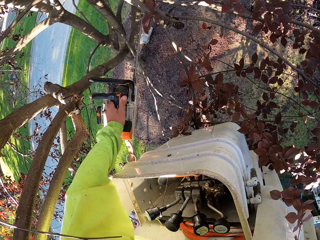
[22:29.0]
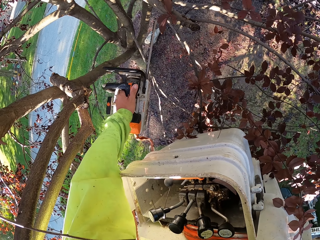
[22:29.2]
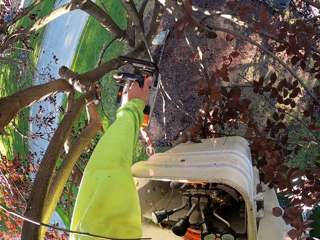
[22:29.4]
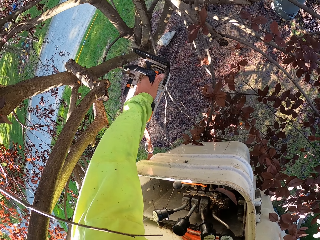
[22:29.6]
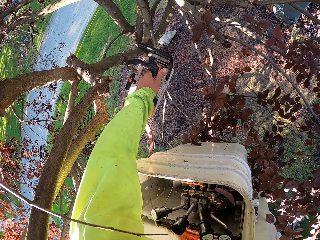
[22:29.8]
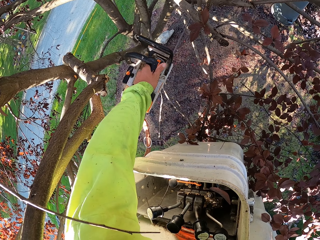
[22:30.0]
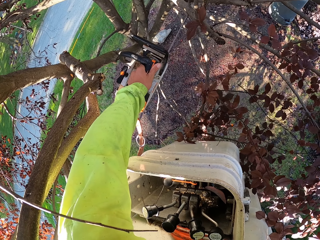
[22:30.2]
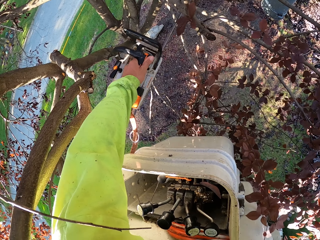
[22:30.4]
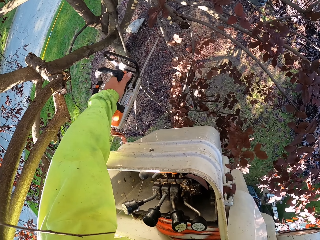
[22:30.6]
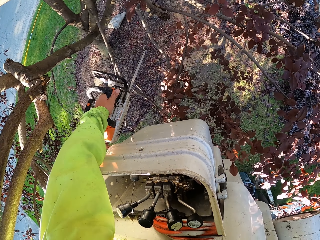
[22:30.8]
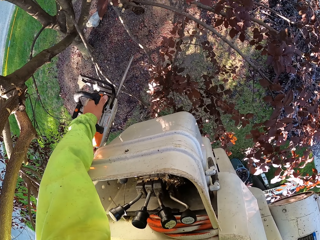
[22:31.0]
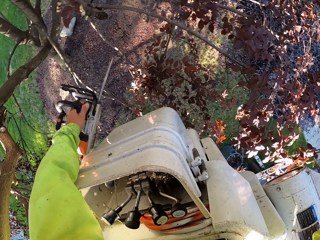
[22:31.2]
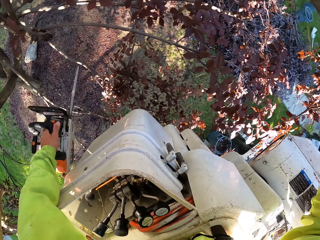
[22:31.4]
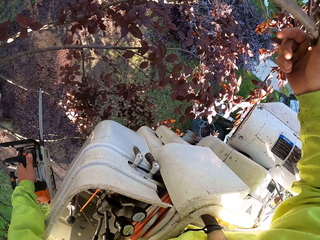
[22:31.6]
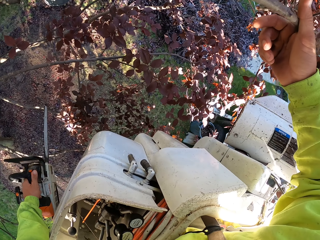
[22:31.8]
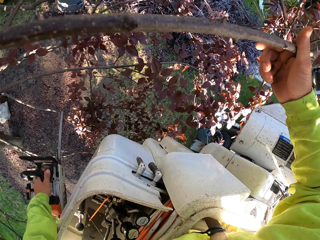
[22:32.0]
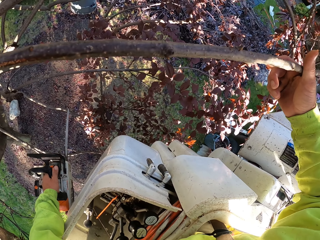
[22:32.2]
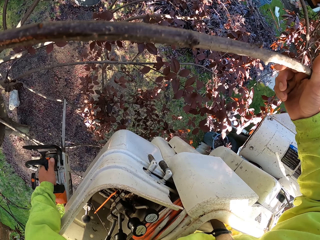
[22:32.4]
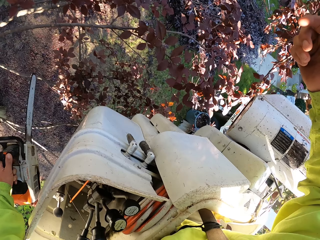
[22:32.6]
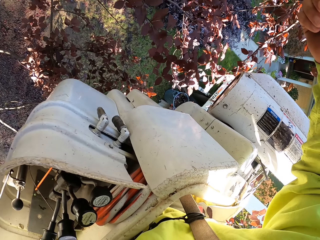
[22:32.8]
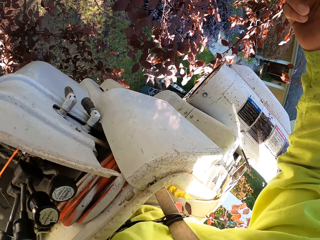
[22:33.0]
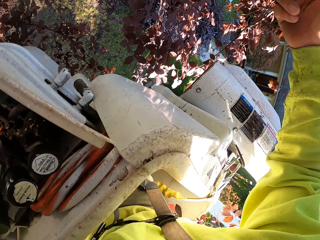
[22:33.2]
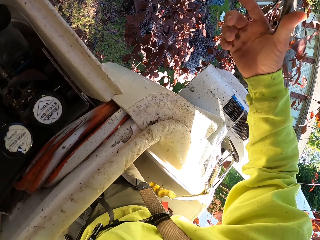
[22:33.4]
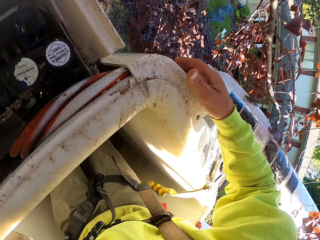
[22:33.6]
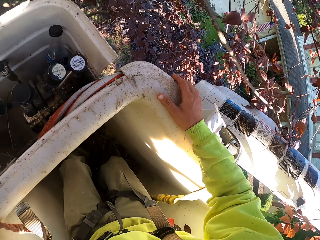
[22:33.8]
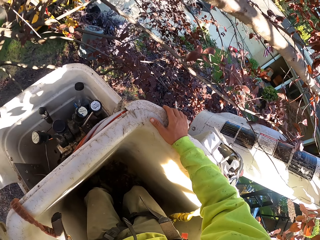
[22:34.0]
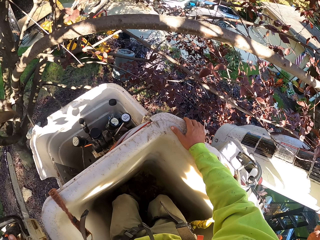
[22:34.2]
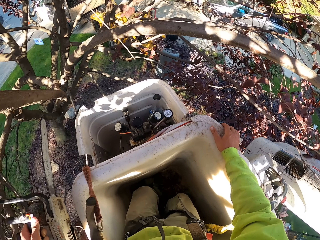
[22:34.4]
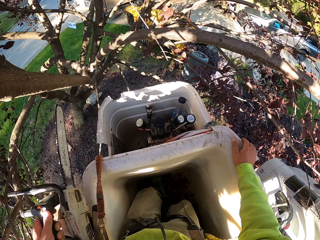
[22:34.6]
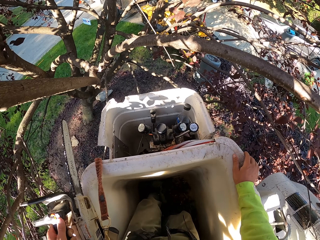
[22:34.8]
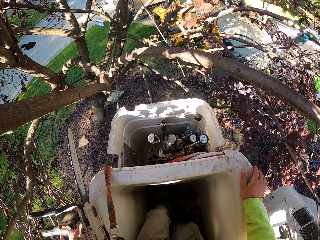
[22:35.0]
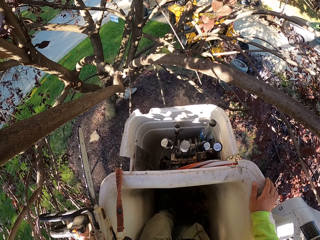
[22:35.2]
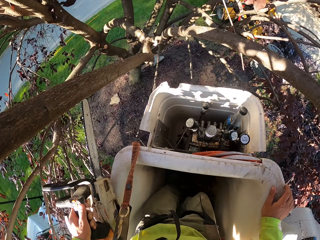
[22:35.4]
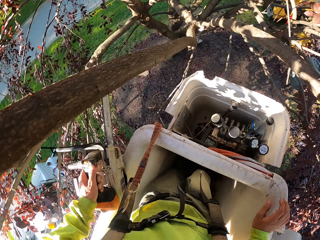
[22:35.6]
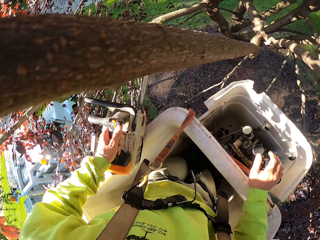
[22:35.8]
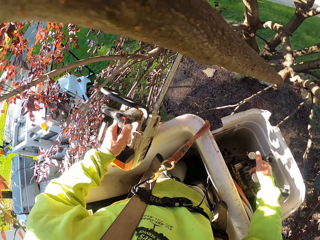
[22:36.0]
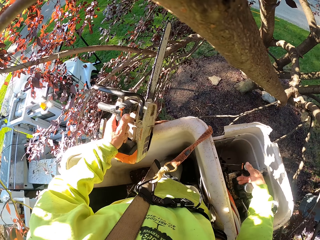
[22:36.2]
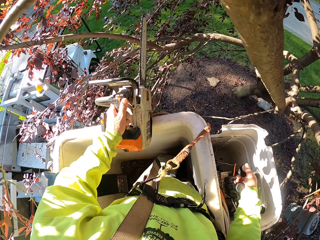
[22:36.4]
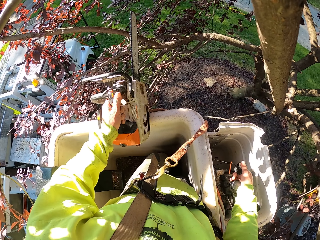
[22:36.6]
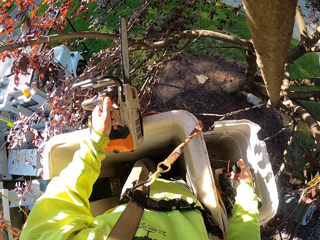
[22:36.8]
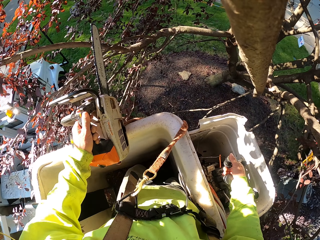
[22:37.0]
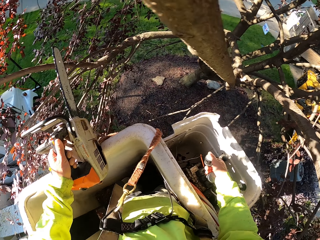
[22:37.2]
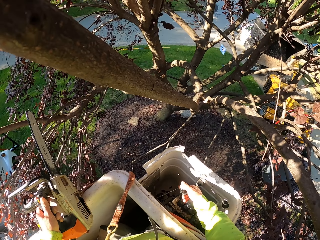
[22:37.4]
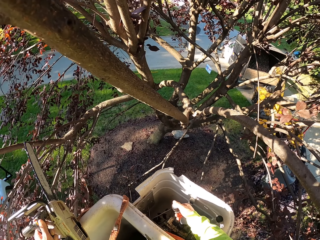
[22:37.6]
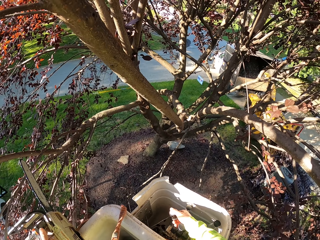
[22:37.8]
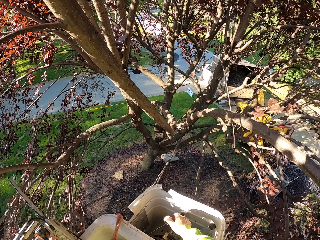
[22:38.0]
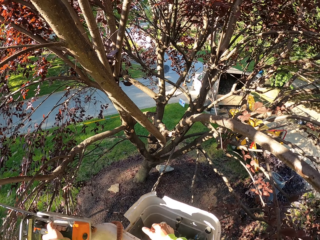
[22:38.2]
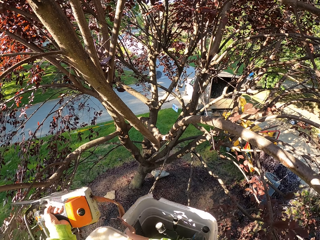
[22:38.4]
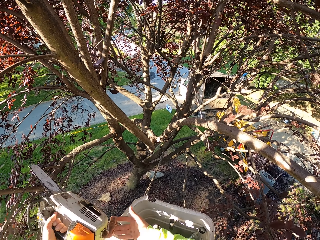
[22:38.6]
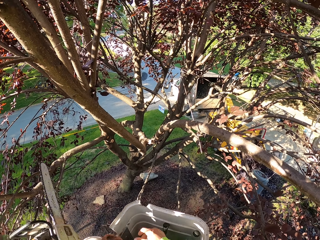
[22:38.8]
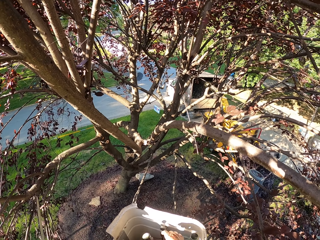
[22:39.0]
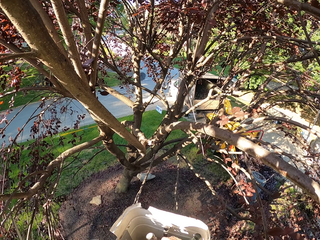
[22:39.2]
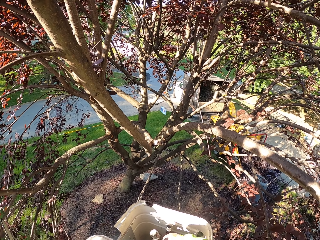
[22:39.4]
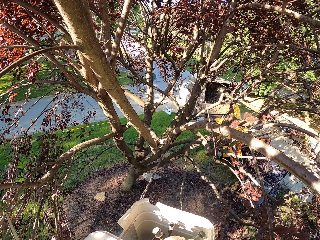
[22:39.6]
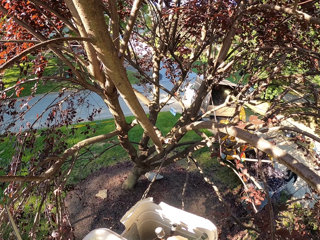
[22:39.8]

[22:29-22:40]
The camera wearer cuts a branch from the tree with the chainsaw in his left hand. He holds a branch with his right hand. He places his right hand on the boom lift. A man puts branches into the wood chipper machine with both hands. The camera wearer operates the boom lift lever with his right hand.

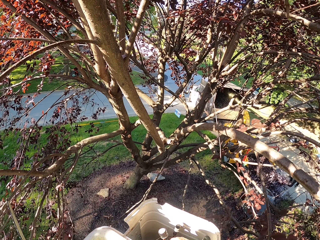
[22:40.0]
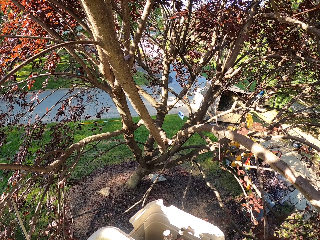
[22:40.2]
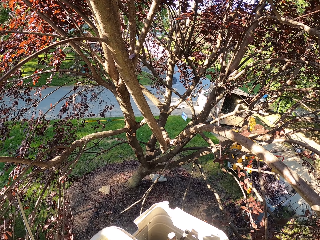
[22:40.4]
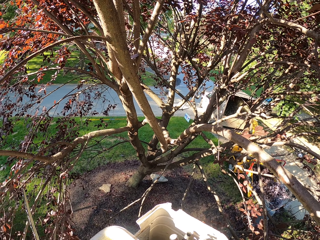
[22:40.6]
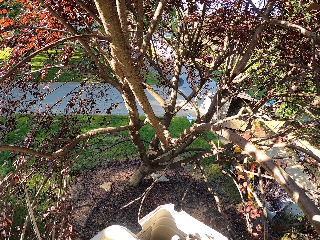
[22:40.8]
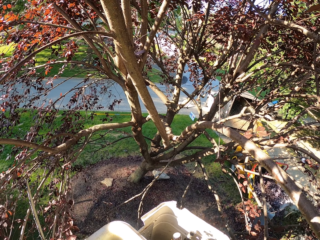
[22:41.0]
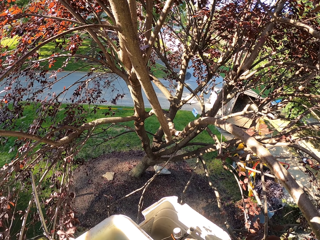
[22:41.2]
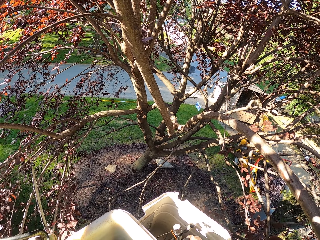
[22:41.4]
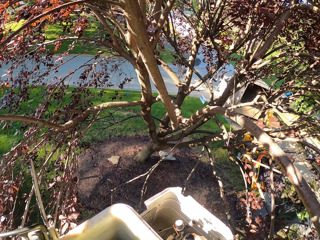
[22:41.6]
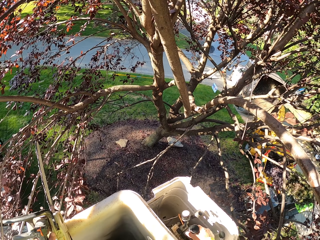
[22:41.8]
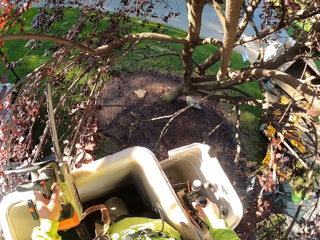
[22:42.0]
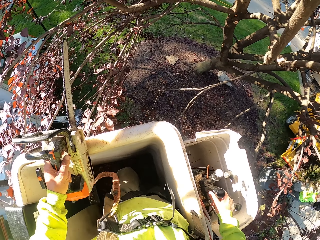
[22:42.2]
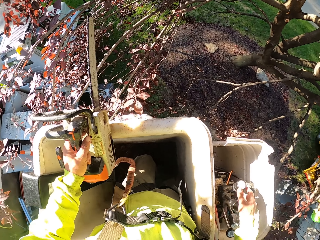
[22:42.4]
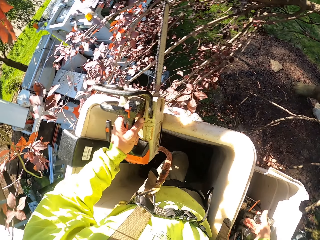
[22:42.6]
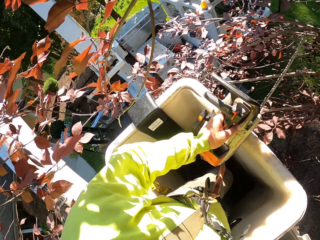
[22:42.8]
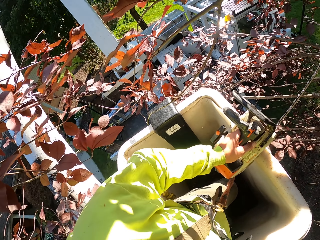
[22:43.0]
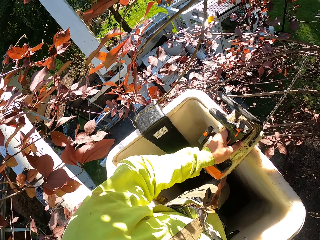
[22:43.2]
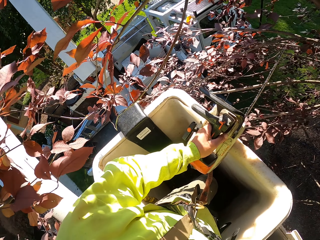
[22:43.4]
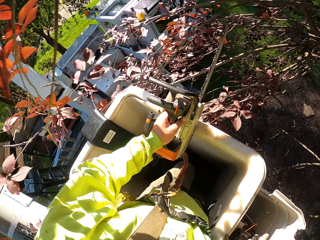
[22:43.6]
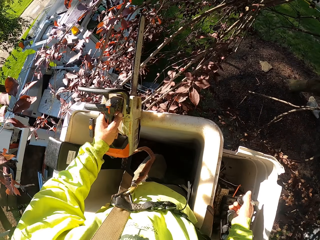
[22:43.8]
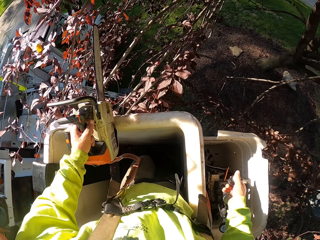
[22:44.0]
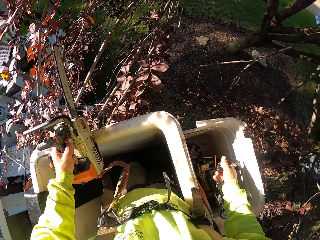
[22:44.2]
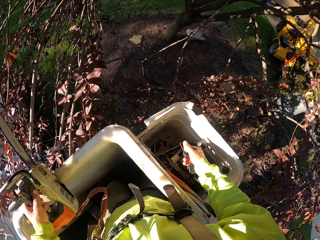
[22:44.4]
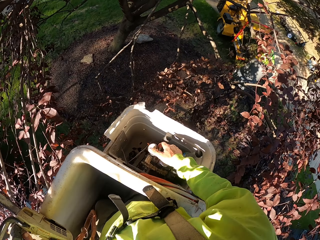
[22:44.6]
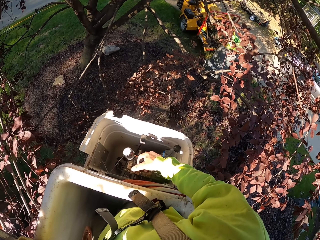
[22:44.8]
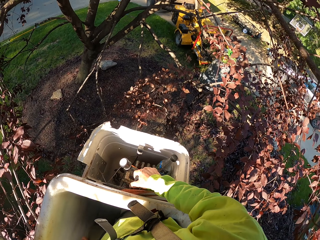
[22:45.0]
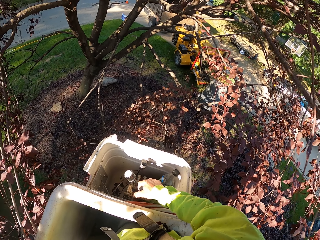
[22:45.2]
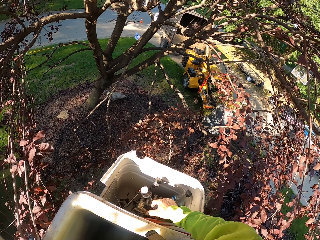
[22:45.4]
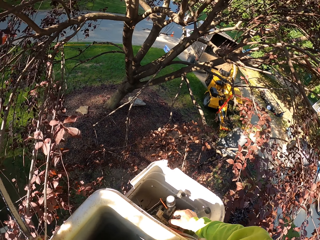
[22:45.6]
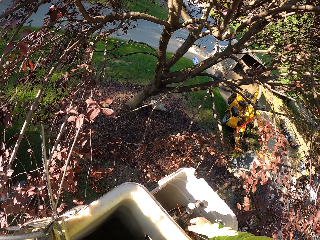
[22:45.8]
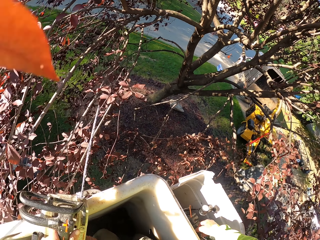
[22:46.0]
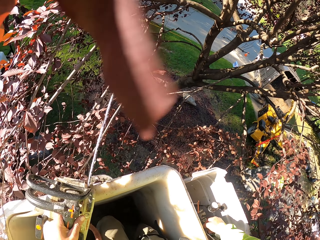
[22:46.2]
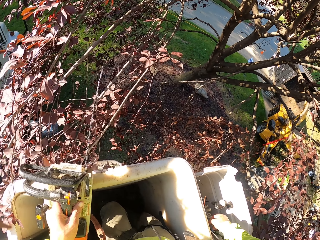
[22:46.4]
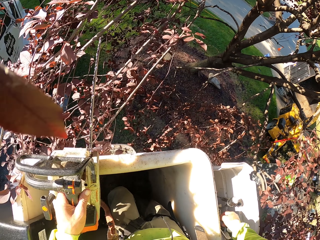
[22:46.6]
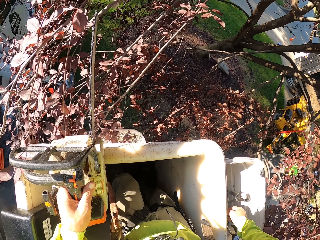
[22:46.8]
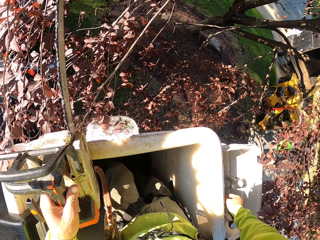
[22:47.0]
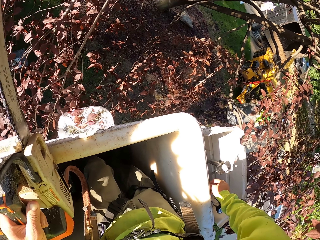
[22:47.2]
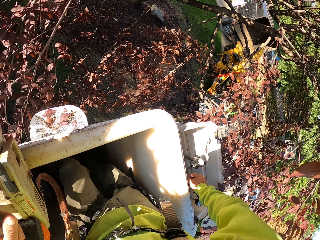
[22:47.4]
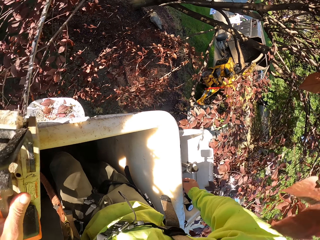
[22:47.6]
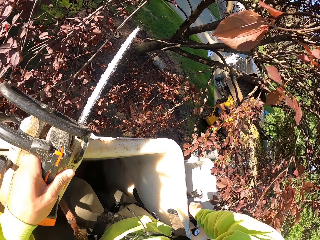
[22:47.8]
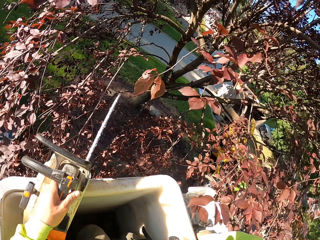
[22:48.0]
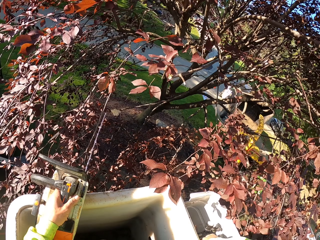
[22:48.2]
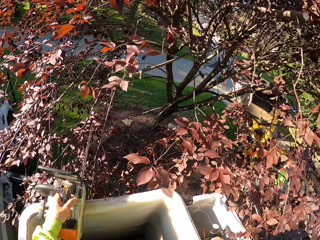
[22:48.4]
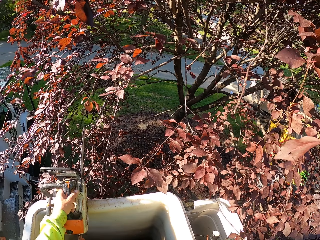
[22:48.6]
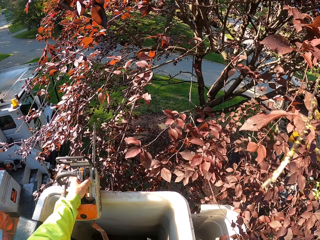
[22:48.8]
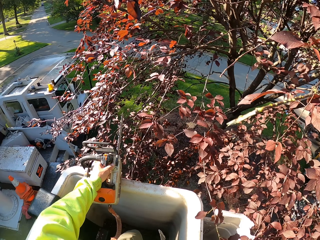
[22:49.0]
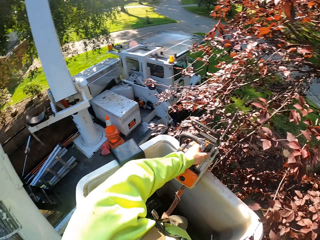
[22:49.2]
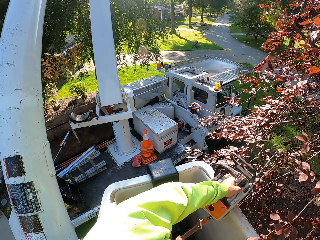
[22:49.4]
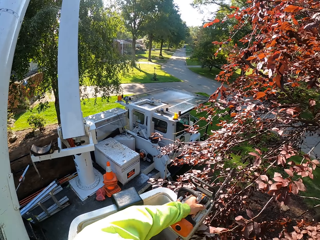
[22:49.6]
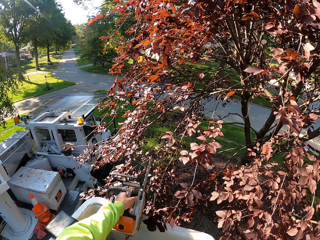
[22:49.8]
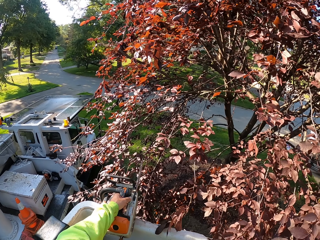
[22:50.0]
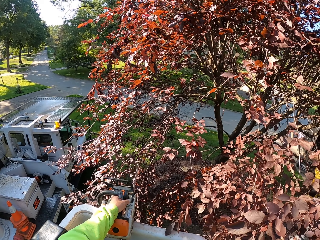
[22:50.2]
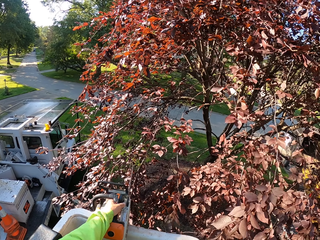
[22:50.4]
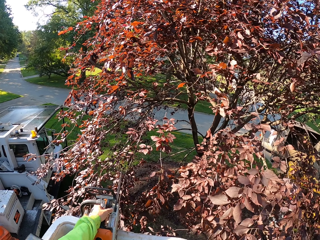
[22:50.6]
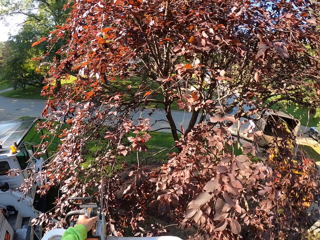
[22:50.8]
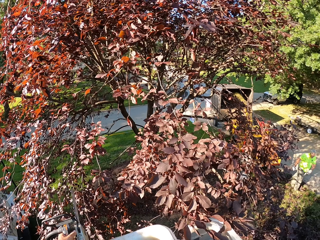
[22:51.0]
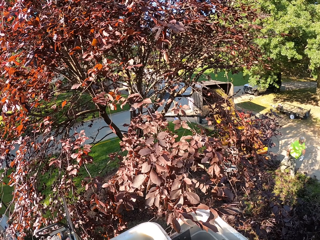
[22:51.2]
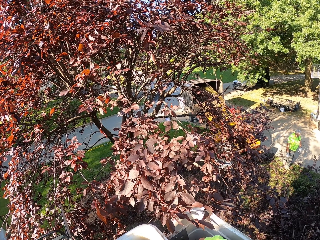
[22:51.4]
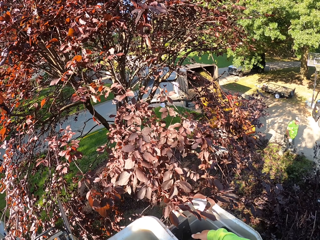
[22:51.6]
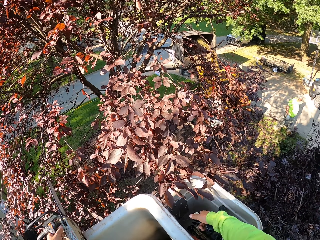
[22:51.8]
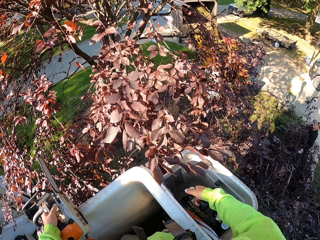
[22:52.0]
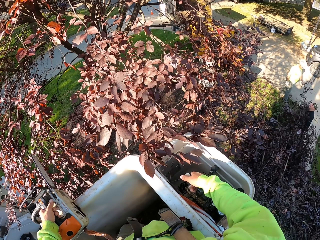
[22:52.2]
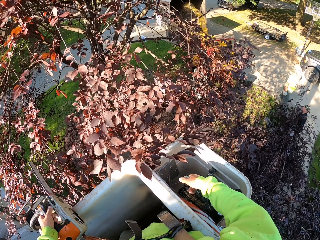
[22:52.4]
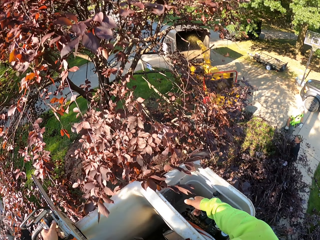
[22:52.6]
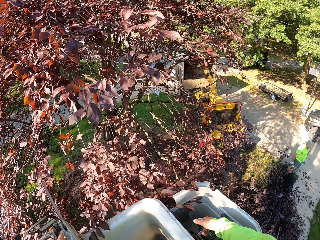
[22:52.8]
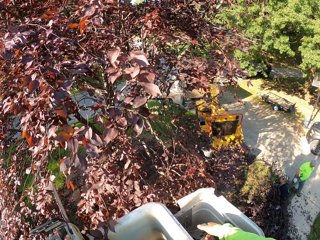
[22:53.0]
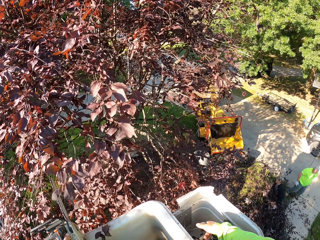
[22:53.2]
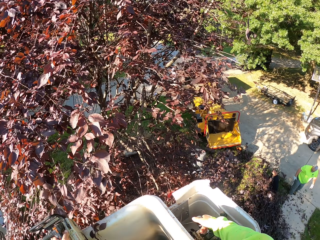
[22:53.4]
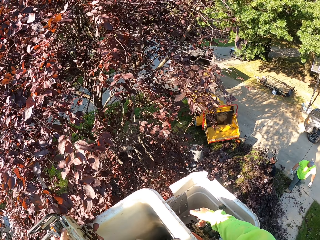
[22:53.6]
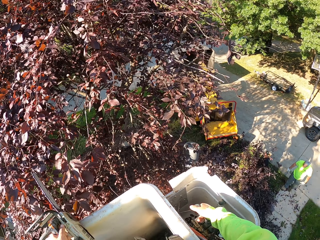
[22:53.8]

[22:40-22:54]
A man puts branches into the wood chipper machine with both hands. The camera wearer controls a lift. The man drags some tree branches into the truck with his hands.
